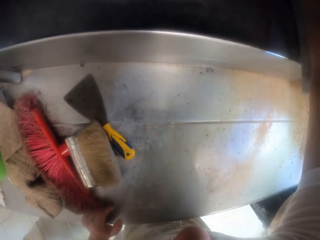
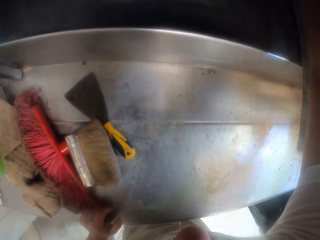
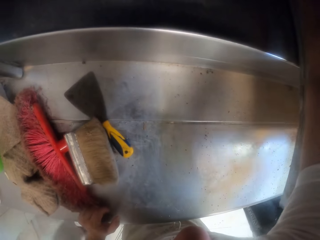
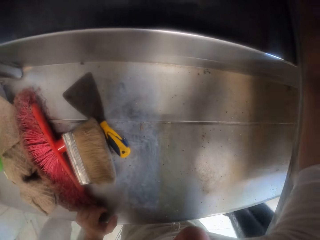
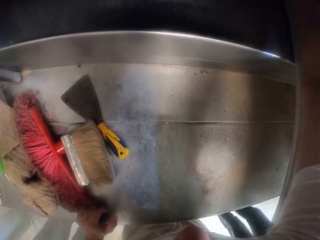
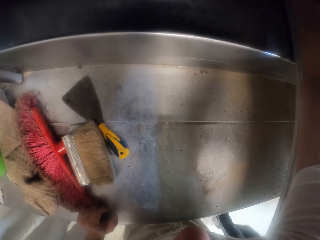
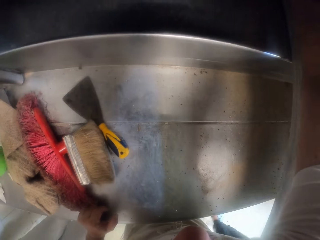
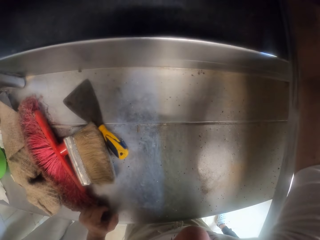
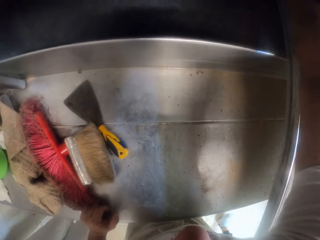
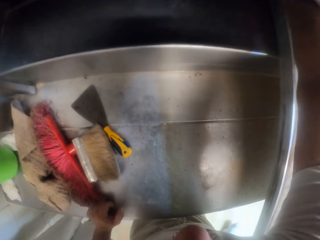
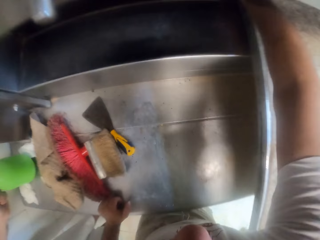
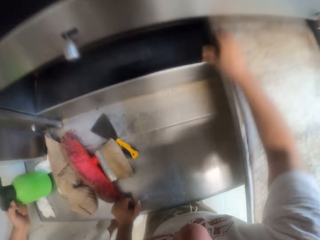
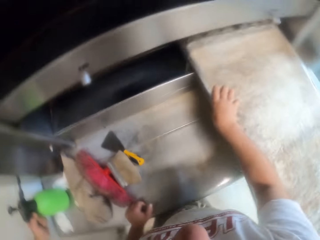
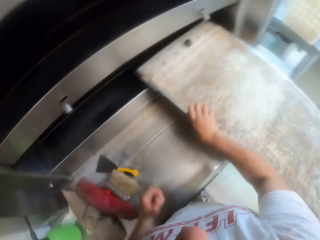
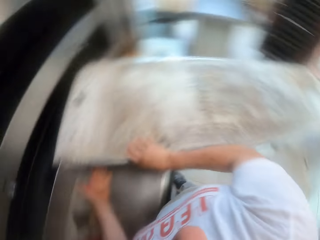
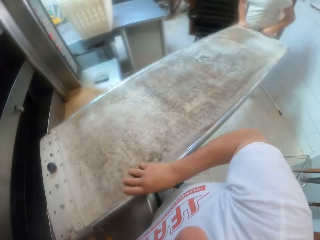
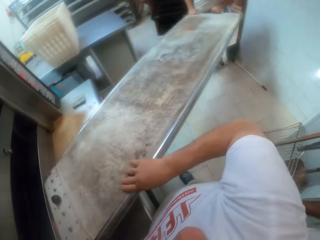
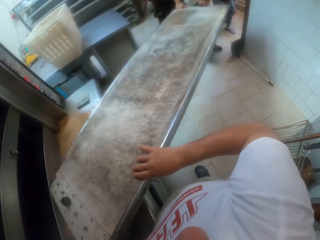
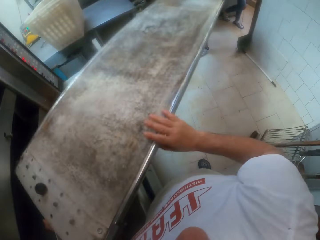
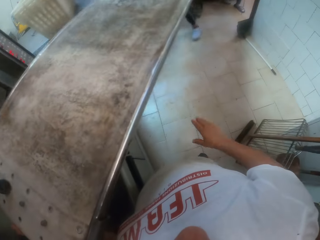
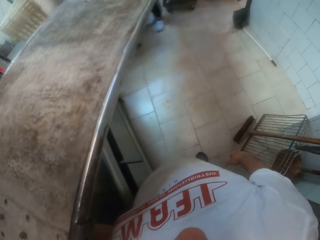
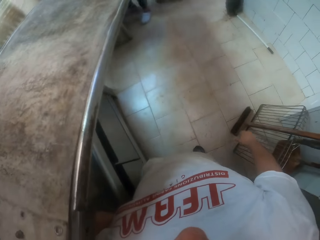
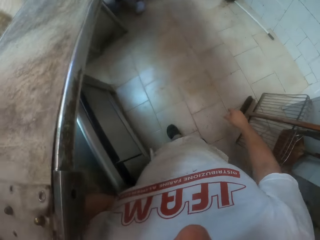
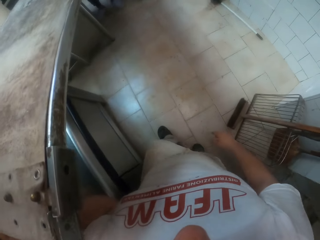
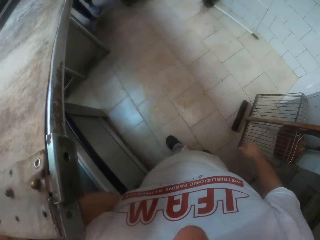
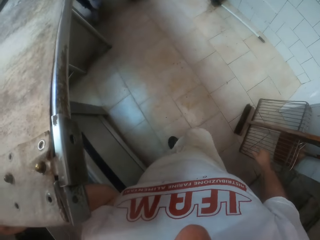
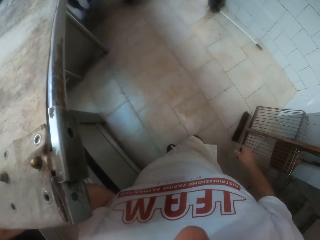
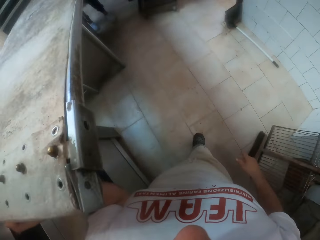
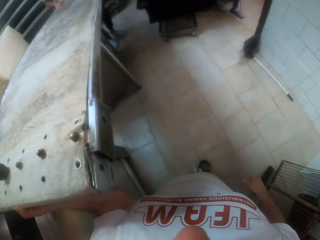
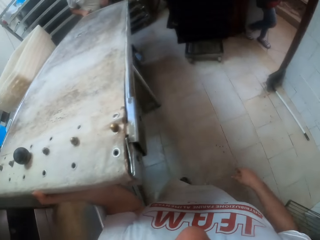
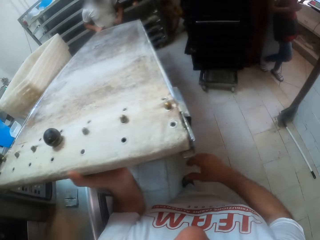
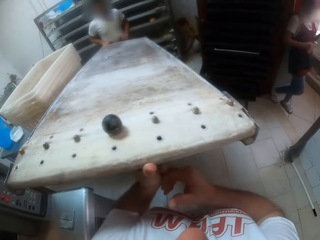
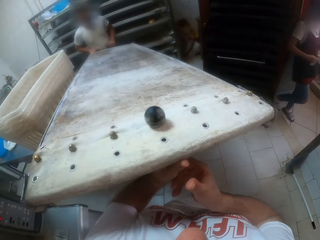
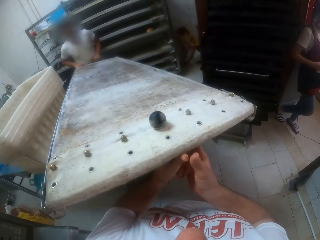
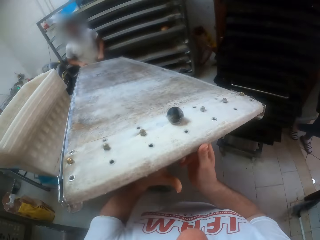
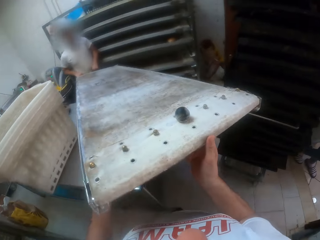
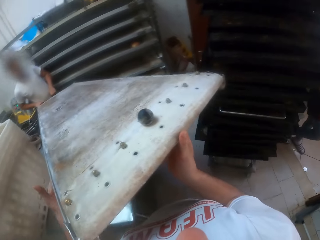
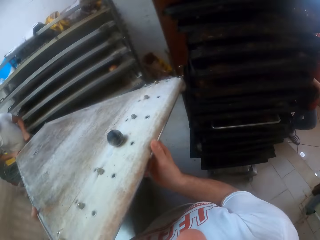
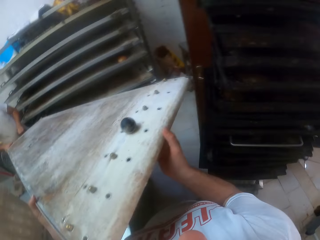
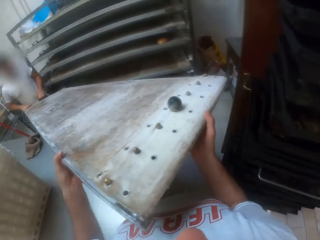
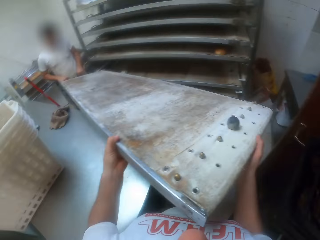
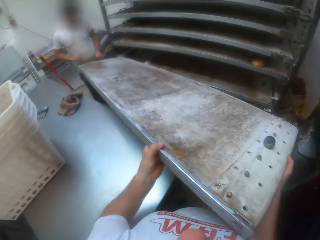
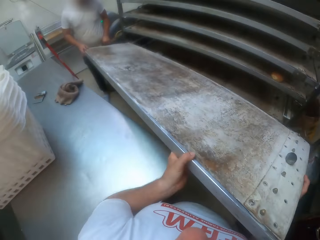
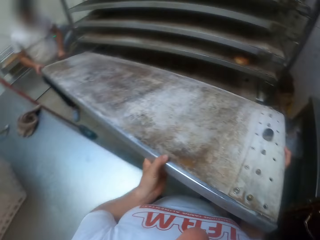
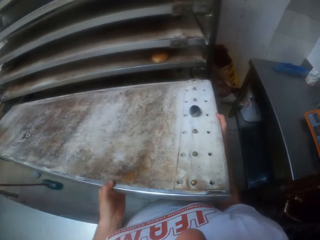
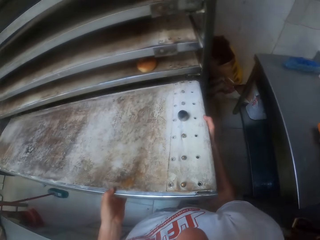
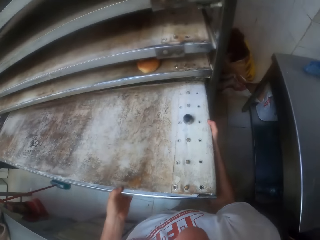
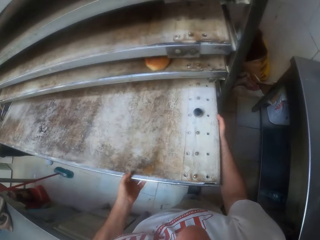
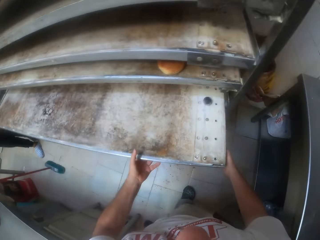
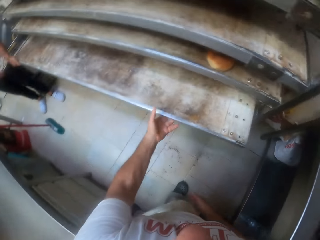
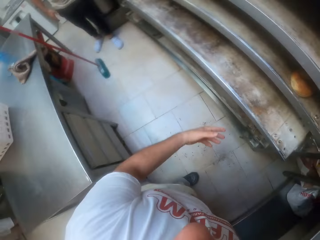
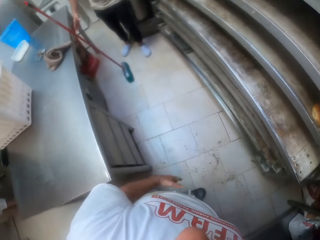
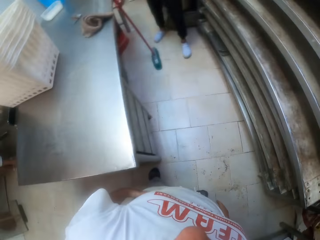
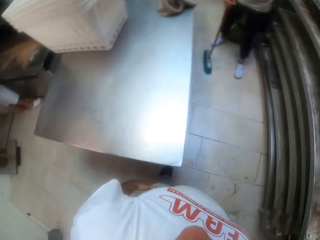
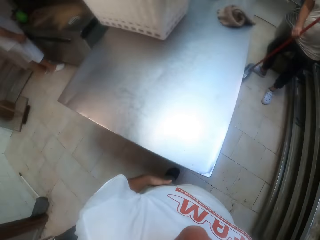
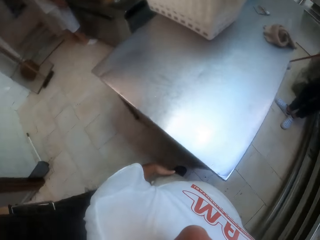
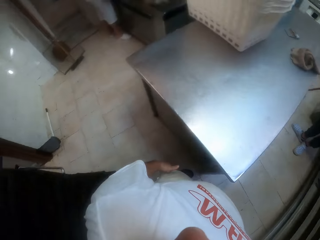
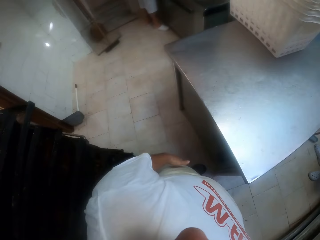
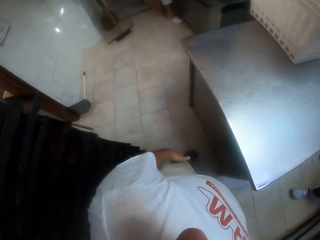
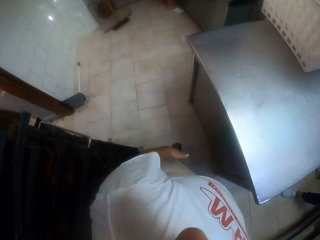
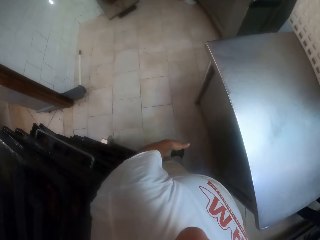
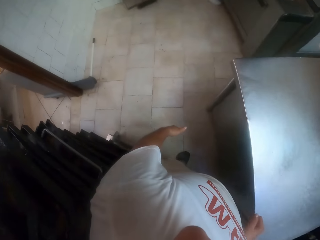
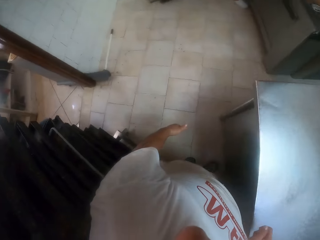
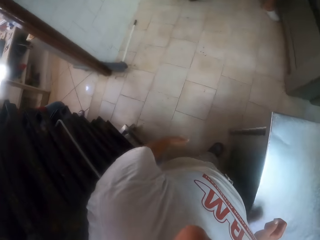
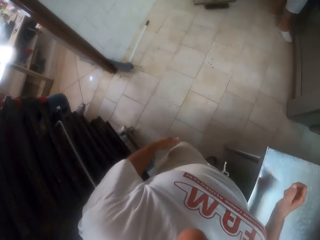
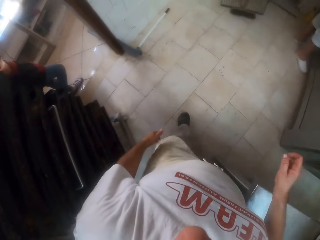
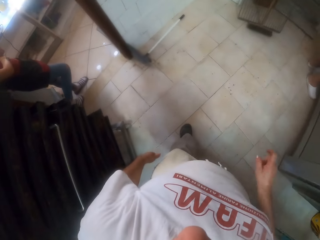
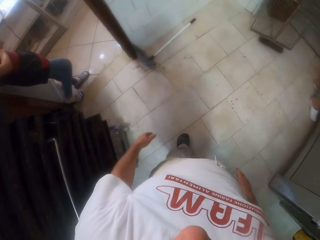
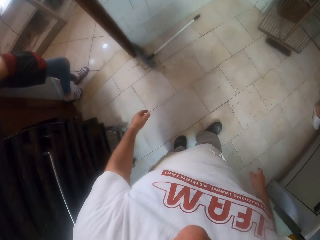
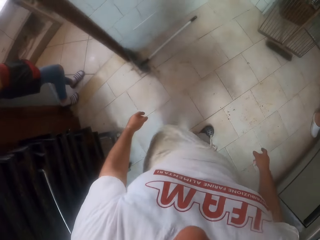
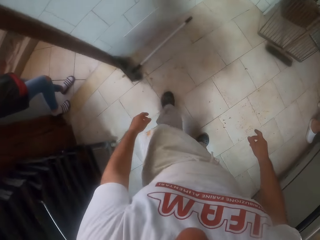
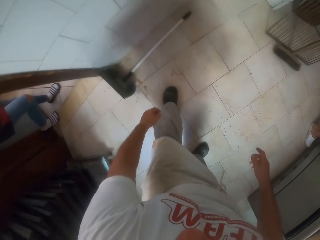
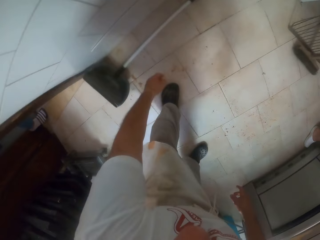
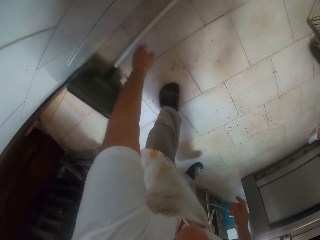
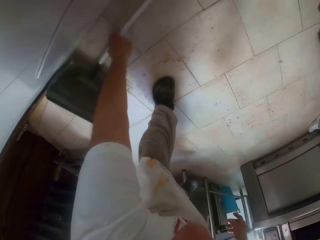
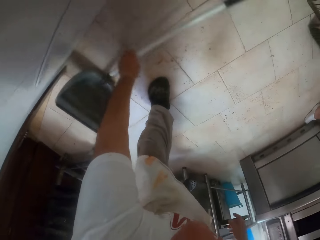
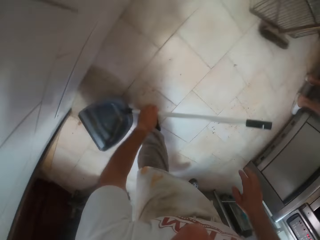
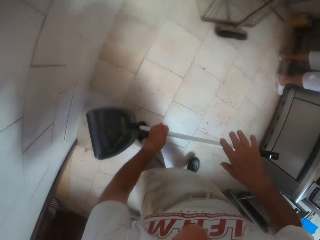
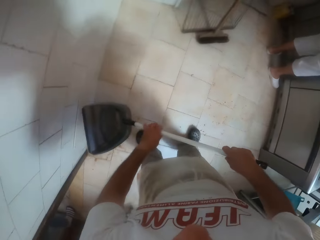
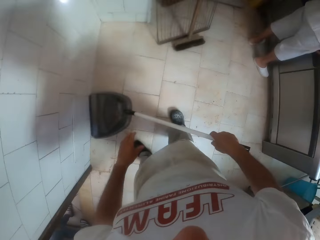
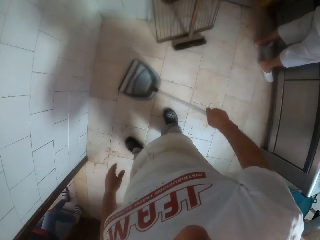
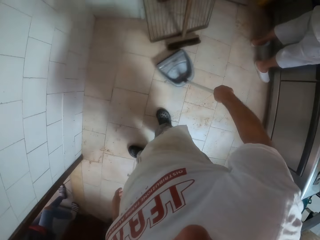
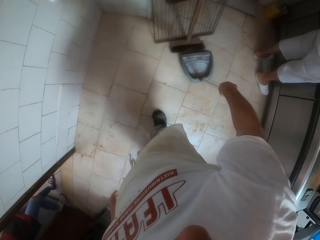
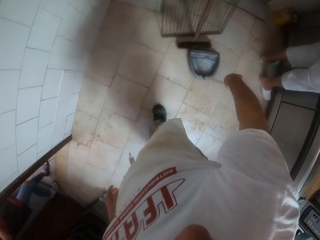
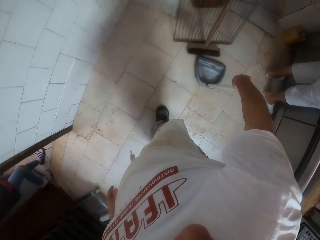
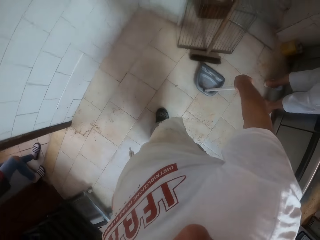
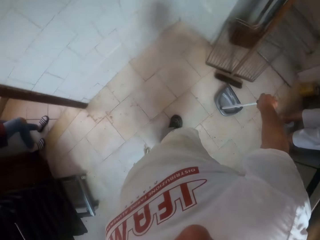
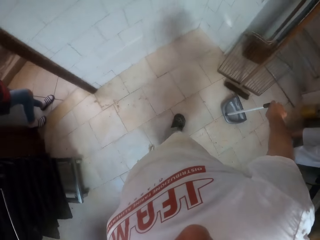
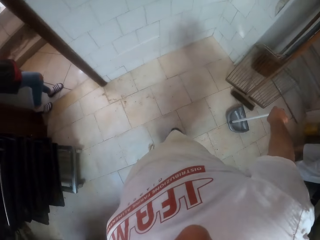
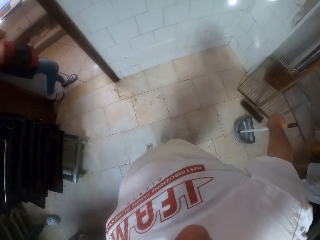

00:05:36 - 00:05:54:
A man pulls out a tray from the oven with both hands. The camera wearer holds the tray with his left hand. He pulls the stand. He removes his right hand from the tray. He carries the tray with his left hand. The man carries the tray with both hands. The camera wearer carries the tray with both hands. He takes off his left hand from the tray. He puts the tray in the shelf with both hands. The man puts the tray in the shelf with his left hand. The camera wearer returns the stand. The man takes the broom that is beside the table with his right hand and sweeps the floor with the broom in his right hand. The camera wearer walks. He picks a dust tray with his left hand. He transfers the dust tray in his left hand to his right hand. He drops the dust tray in his right hand on the floor.
